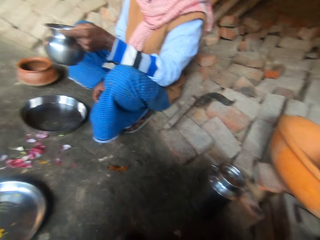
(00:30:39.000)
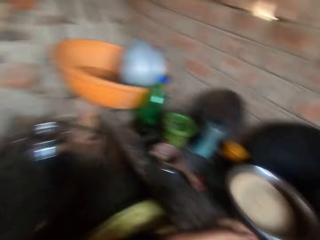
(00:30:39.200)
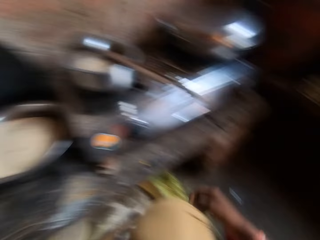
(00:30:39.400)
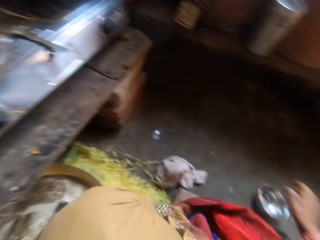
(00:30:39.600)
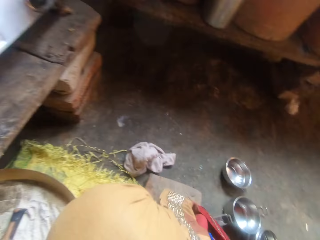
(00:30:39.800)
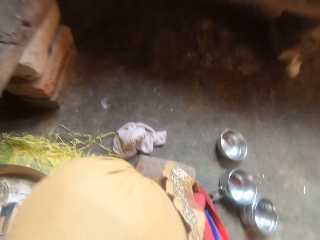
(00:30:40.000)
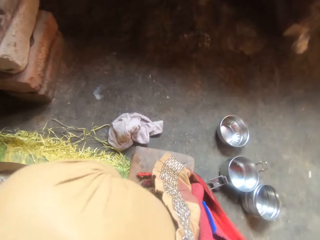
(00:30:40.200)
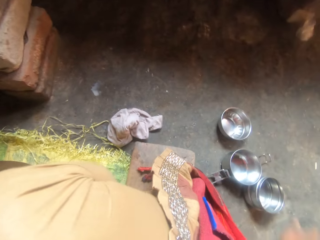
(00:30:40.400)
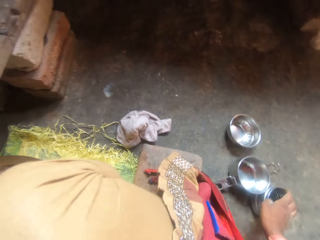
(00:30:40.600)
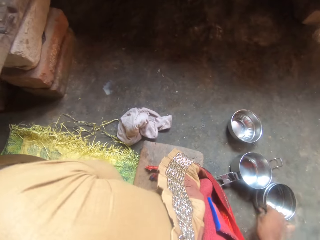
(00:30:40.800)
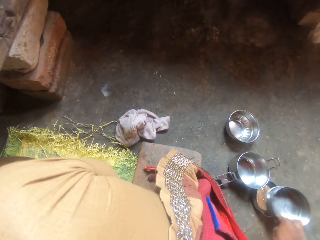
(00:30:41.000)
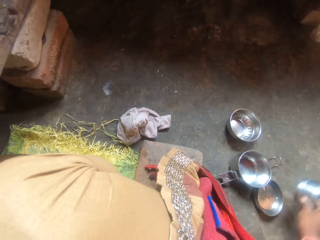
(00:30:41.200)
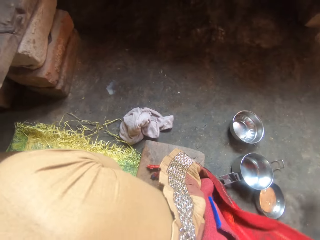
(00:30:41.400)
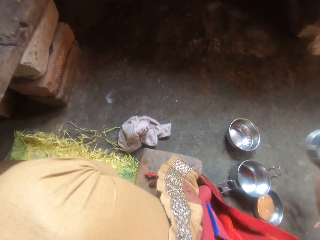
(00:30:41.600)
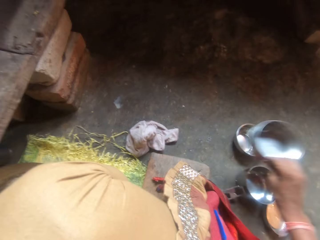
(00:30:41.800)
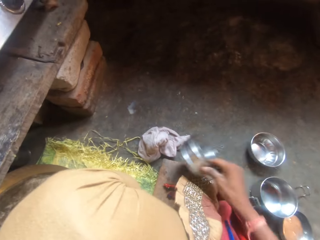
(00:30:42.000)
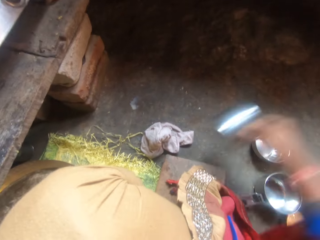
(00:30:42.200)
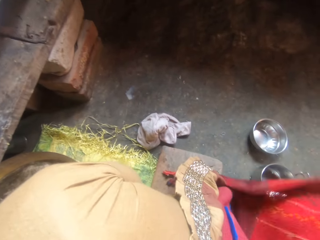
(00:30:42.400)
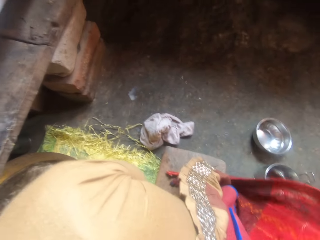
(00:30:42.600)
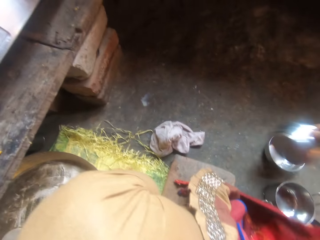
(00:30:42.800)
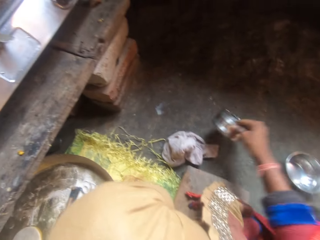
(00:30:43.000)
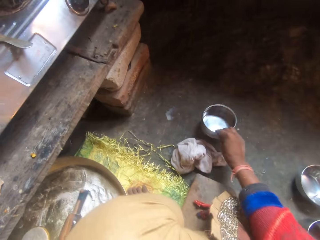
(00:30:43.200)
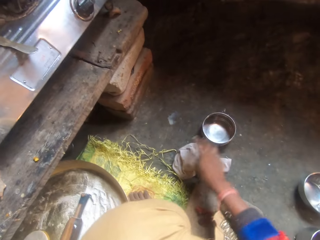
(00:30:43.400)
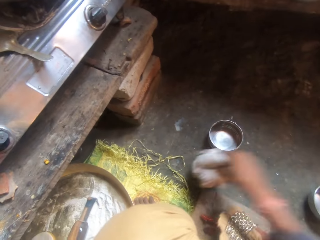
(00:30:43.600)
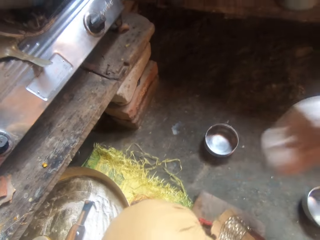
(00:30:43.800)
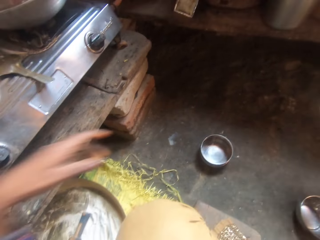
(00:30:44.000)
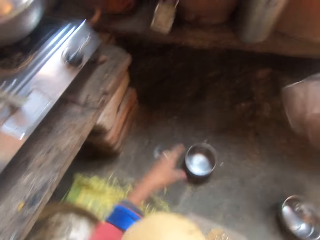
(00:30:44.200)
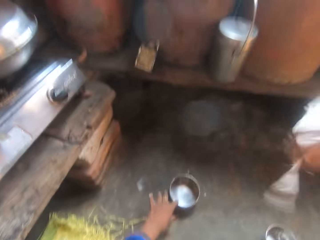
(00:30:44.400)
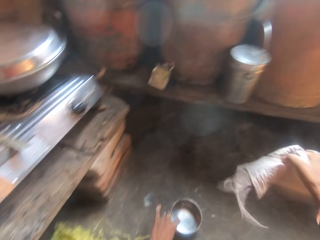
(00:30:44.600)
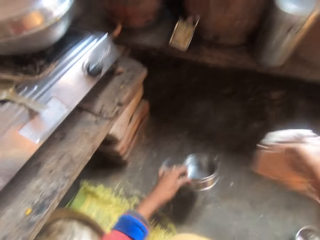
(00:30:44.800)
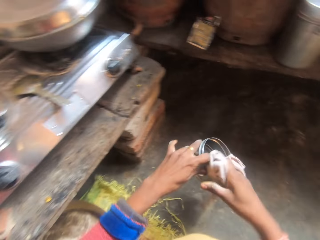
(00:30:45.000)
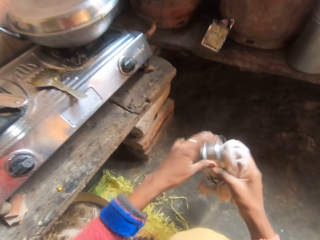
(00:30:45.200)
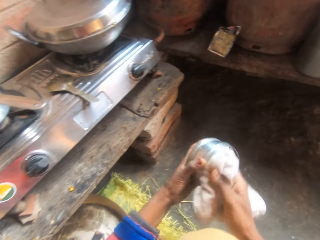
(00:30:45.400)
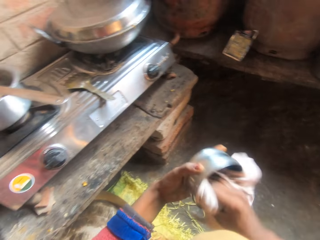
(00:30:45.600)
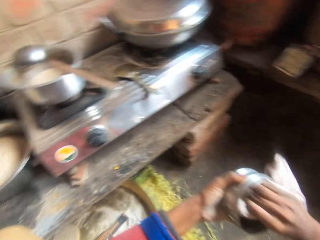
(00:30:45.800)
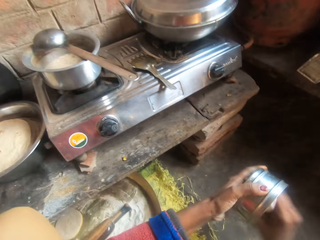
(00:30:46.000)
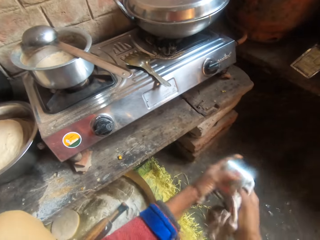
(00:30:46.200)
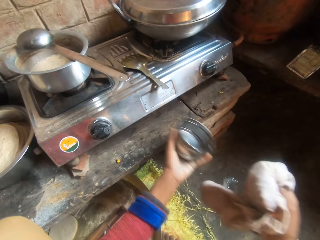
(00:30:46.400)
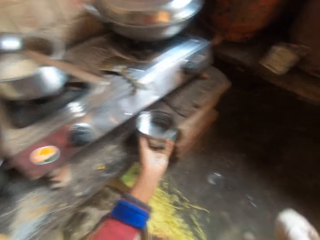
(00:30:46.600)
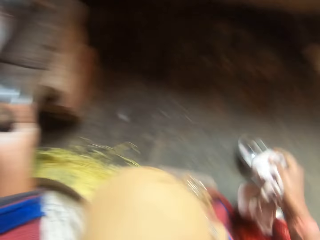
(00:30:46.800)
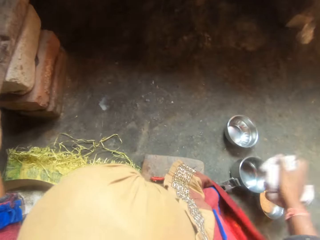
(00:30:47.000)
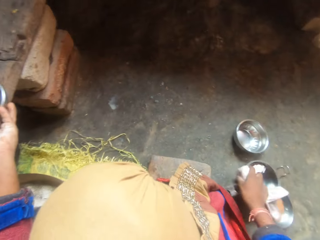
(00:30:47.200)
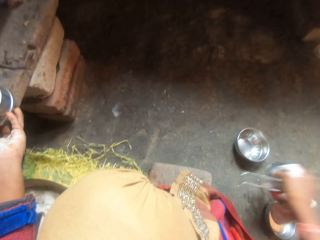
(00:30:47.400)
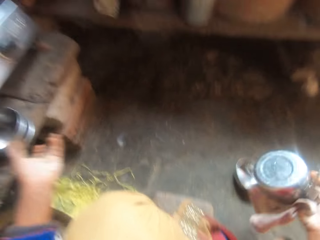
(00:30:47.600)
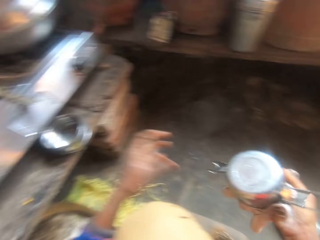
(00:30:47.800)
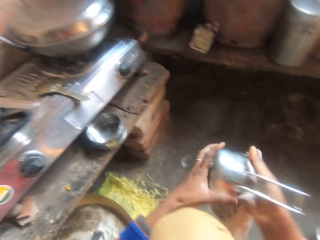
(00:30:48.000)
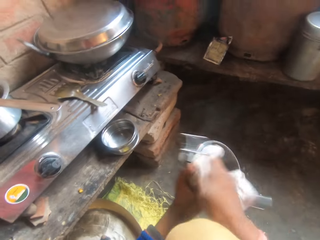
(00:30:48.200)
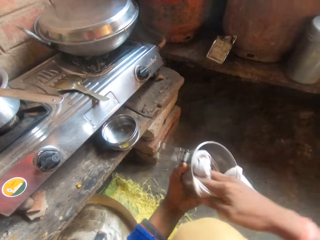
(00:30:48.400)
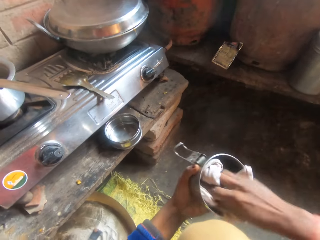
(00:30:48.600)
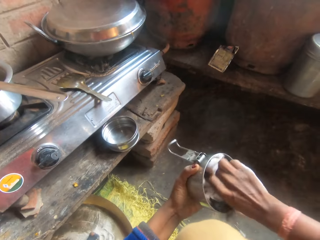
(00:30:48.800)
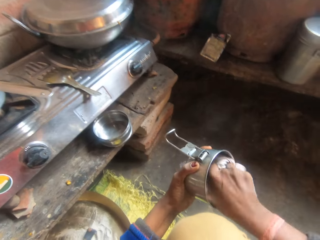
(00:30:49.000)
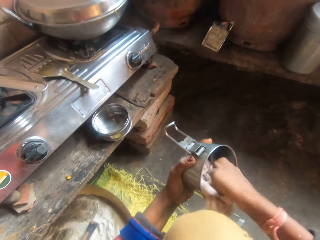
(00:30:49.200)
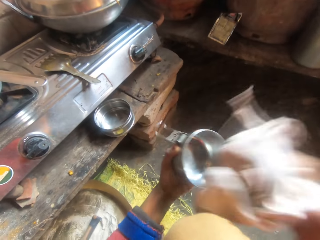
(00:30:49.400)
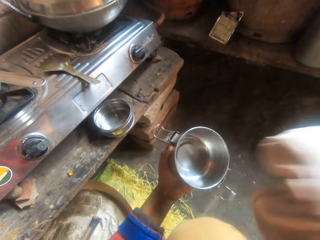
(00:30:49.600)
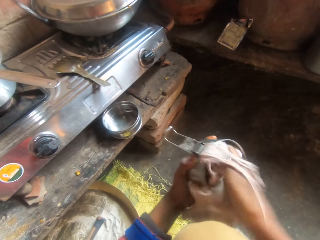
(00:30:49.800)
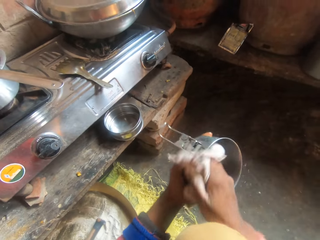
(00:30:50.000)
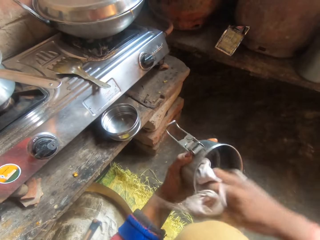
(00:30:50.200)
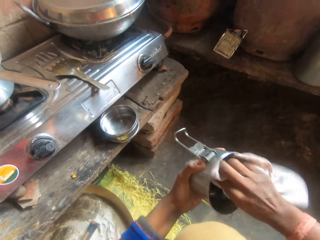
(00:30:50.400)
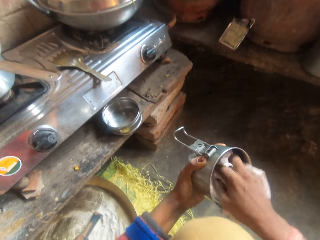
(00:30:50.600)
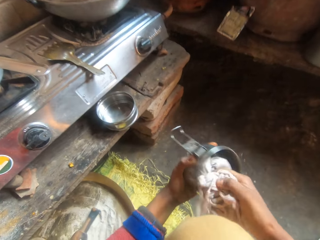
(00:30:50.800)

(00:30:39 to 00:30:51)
The man responds to the camera wearer. The camera wearer picks part of a flask from the cover of the flask on the ground. They pour off water from the flask piece, and drop the flask piece on the ground. They pick up a cloth from the ground, and shake the cloth. They carry the flask piece from the ground. They wipe the flask piece with the cloth. They drop the flask piece on the kitchen slab. They pick another flask piece from the ground. They wipe the flask piece with the cloth.

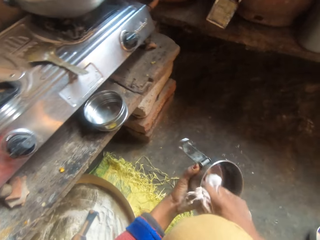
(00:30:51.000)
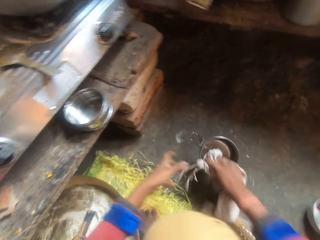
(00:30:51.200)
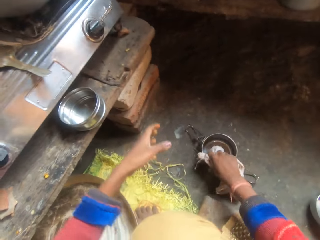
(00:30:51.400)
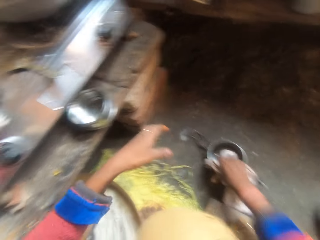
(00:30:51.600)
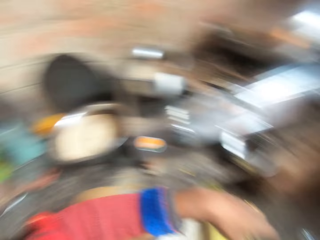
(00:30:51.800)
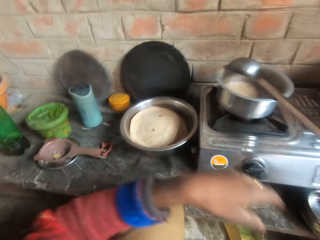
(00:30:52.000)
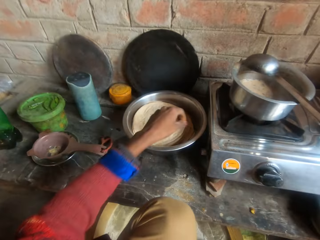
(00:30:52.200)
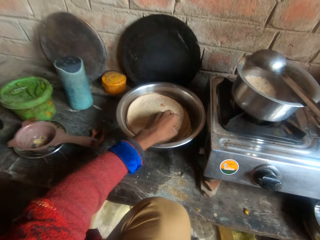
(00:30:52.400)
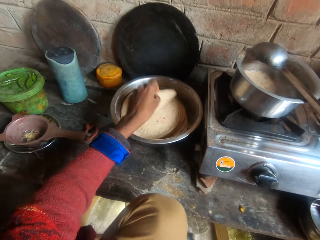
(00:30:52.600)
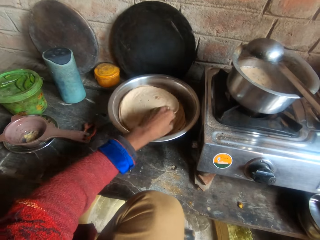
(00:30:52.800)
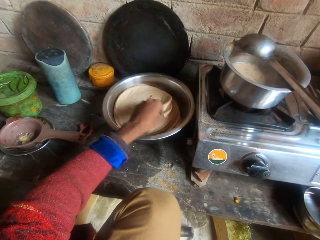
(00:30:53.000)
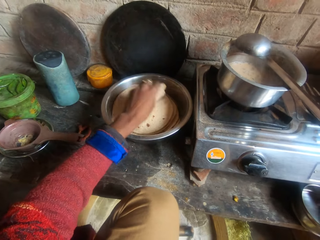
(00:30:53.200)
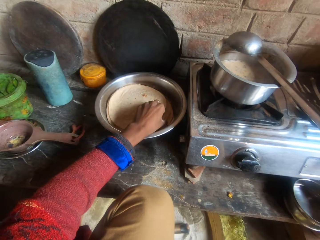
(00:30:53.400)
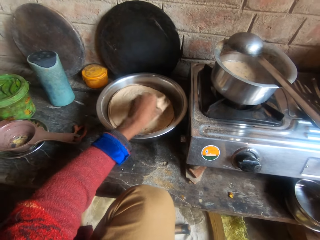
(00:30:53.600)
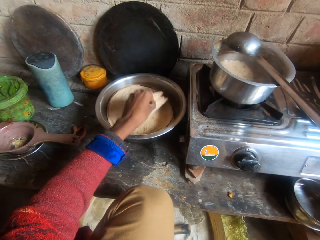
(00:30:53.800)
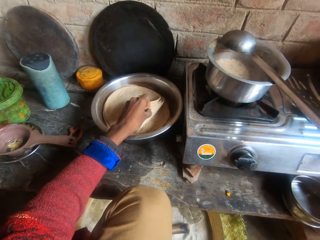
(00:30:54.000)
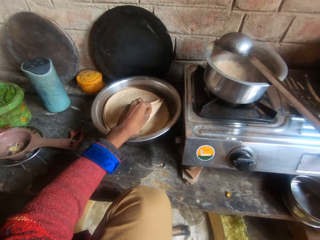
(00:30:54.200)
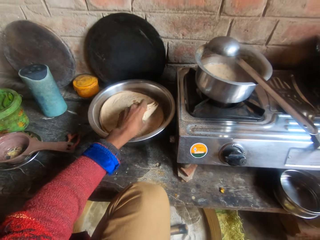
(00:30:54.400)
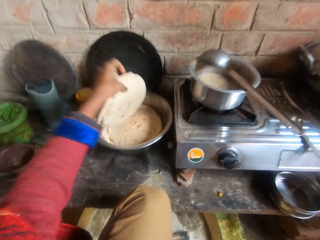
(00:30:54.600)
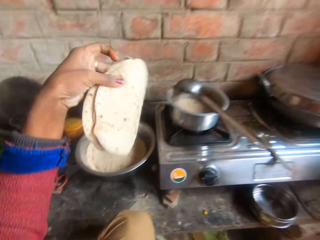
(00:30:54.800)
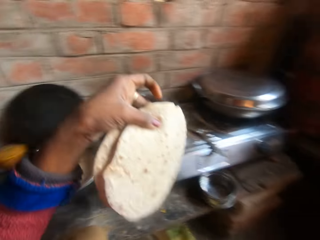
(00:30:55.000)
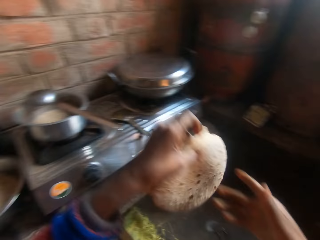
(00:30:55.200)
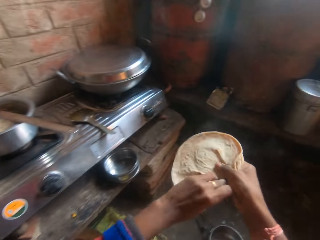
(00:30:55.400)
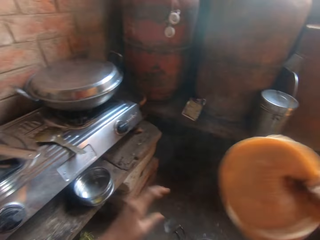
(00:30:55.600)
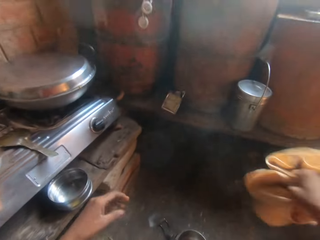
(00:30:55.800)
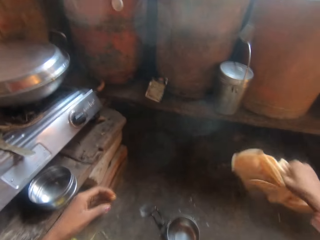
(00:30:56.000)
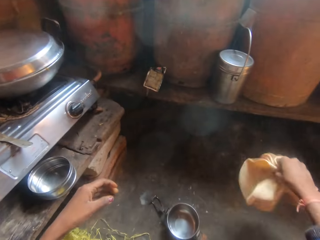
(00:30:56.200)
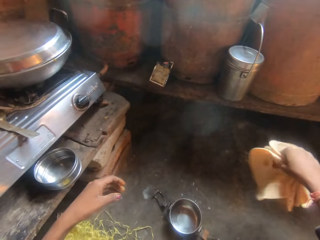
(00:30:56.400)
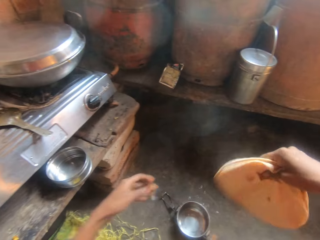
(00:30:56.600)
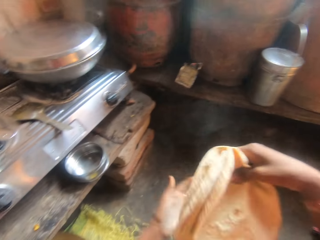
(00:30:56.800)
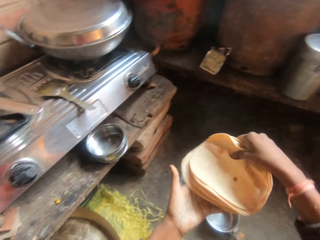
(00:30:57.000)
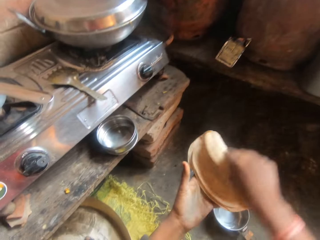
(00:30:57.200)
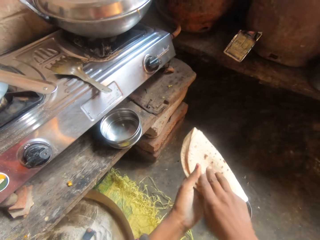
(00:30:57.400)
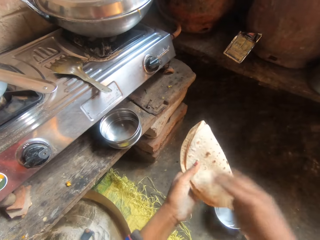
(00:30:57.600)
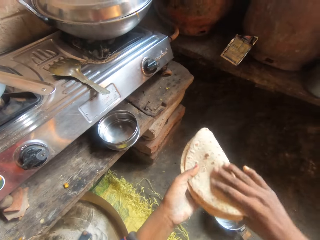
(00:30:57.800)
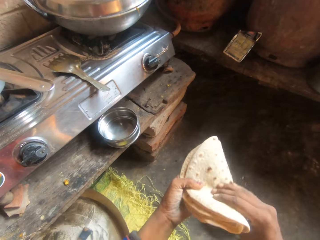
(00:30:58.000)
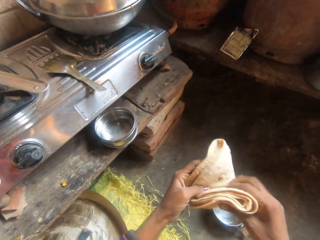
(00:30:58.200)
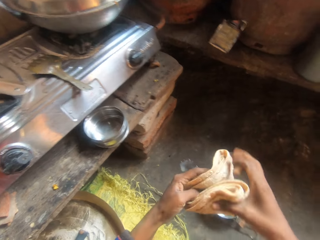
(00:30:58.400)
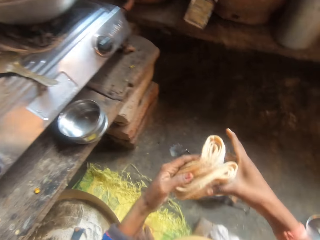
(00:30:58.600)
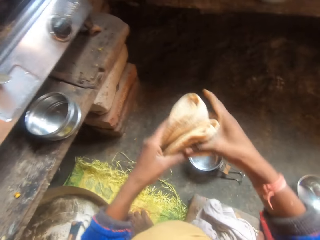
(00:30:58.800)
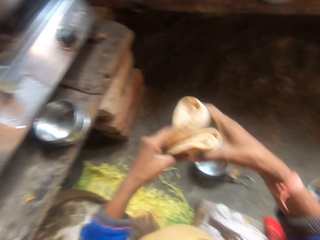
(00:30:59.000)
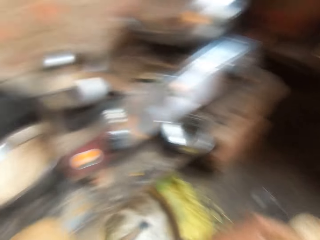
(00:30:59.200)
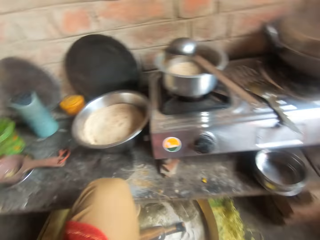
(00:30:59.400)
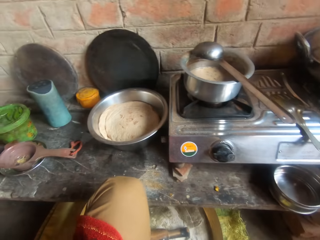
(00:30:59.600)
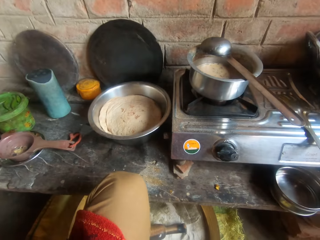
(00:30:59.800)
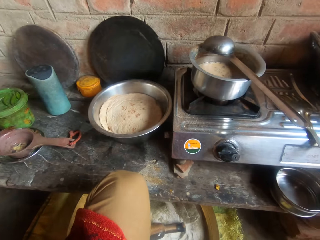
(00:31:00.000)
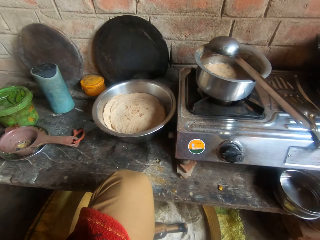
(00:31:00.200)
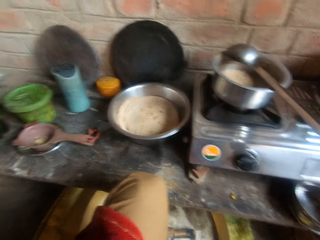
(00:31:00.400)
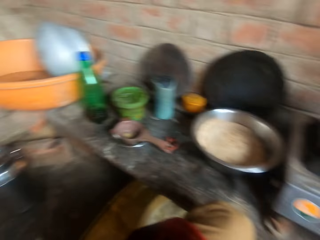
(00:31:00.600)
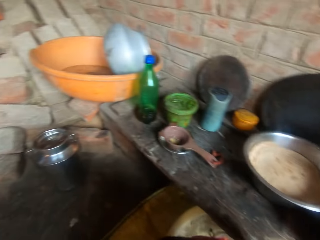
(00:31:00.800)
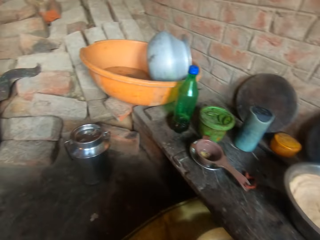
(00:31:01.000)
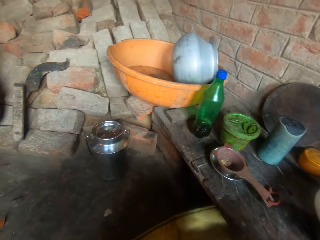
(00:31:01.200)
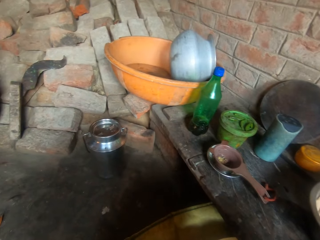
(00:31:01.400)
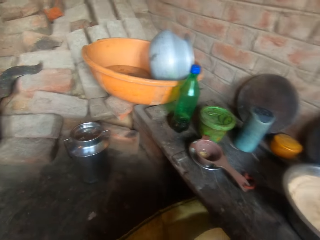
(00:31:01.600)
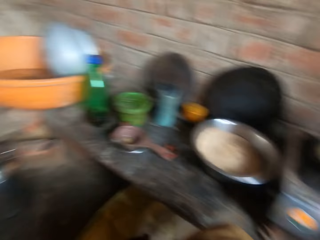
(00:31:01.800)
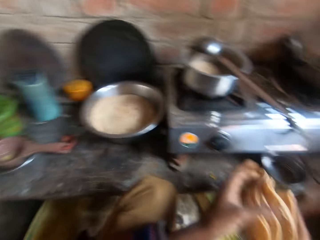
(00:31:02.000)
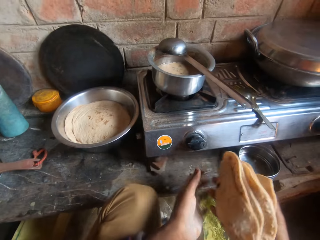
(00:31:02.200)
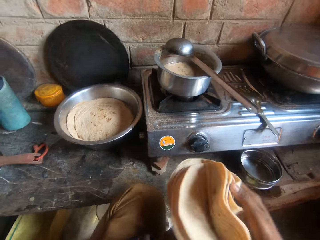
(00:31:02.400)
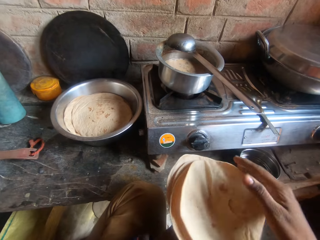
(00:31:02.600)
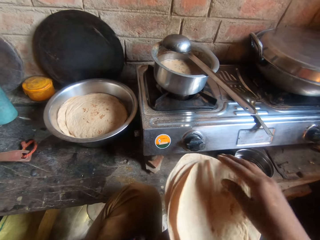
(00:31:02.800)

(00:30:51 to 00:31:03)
The camera wearer drops the flask piece on the ground. She takes some tortilla wraps from the stainless bowl on the slab. She passes the tortilla wraps to her right hand, shakes the tortilla wraps, and folds the tortilla wraps. She stares around.
